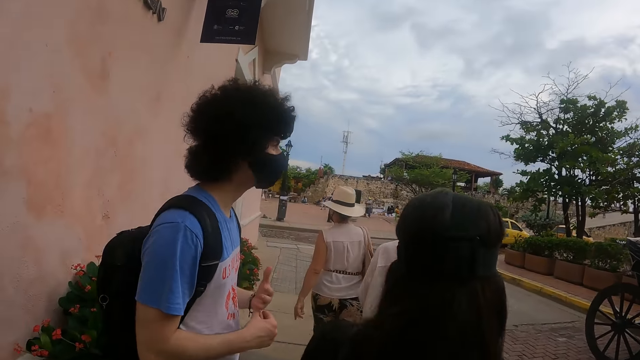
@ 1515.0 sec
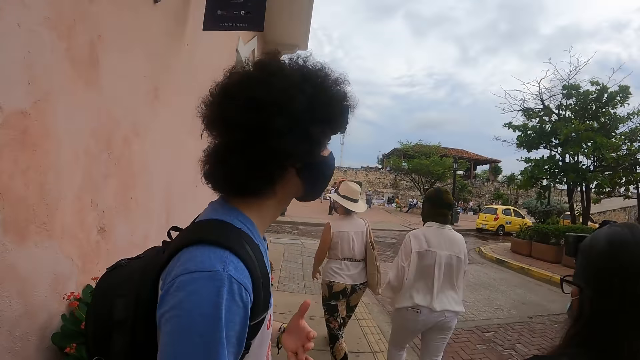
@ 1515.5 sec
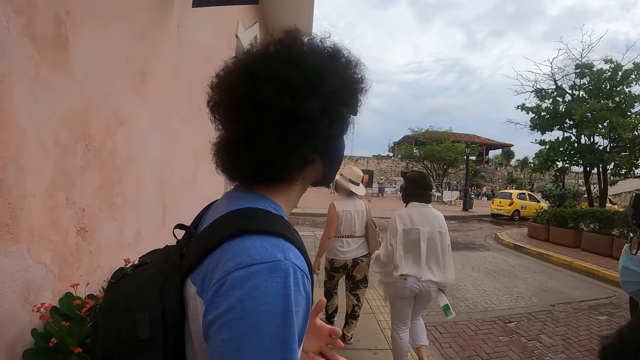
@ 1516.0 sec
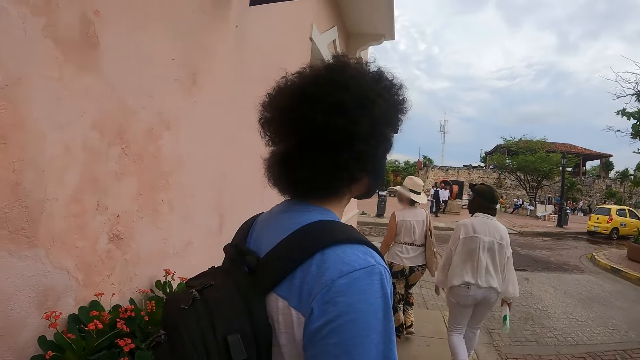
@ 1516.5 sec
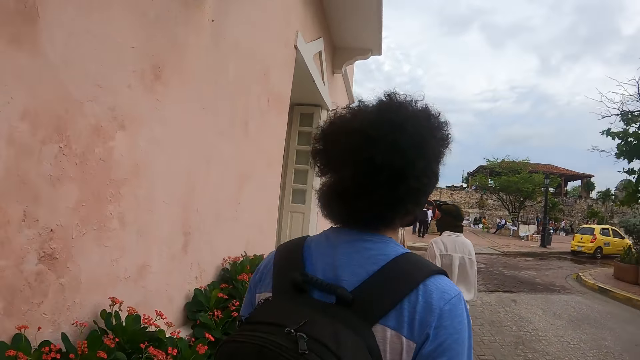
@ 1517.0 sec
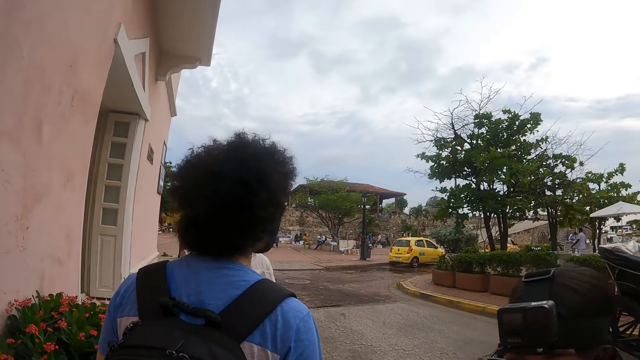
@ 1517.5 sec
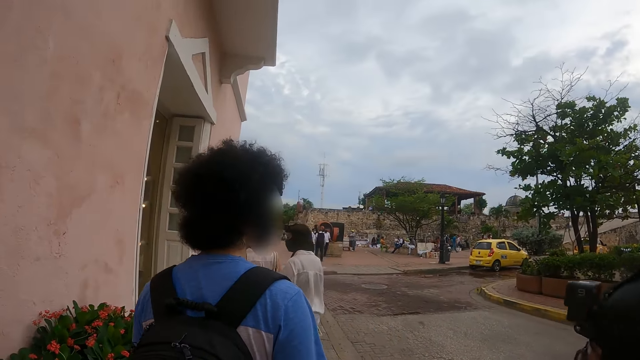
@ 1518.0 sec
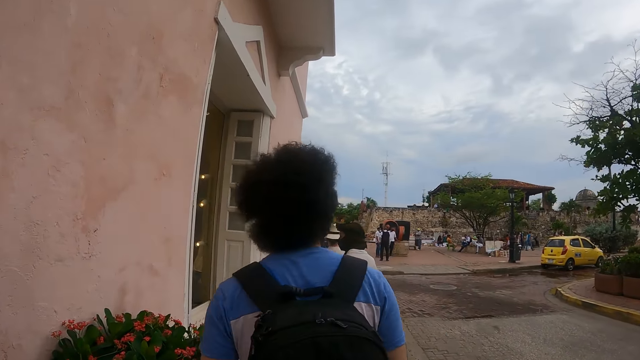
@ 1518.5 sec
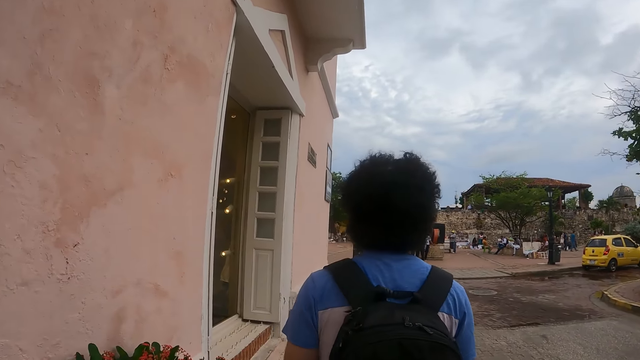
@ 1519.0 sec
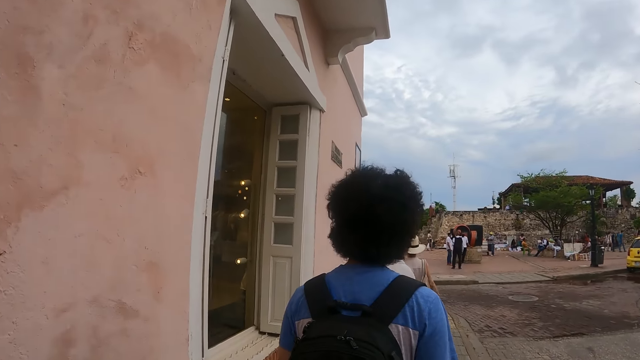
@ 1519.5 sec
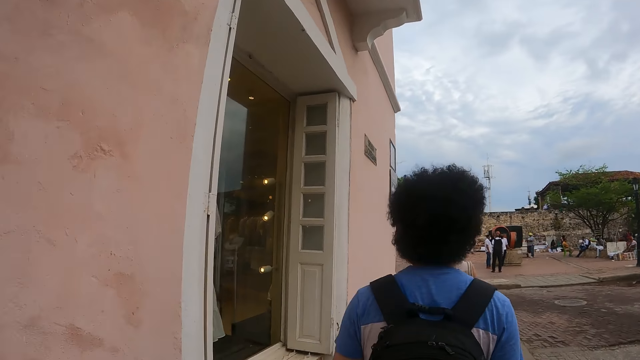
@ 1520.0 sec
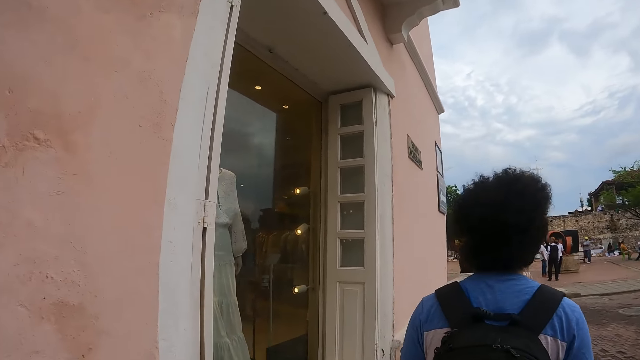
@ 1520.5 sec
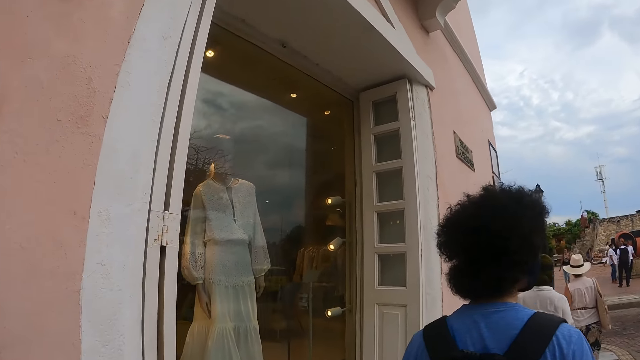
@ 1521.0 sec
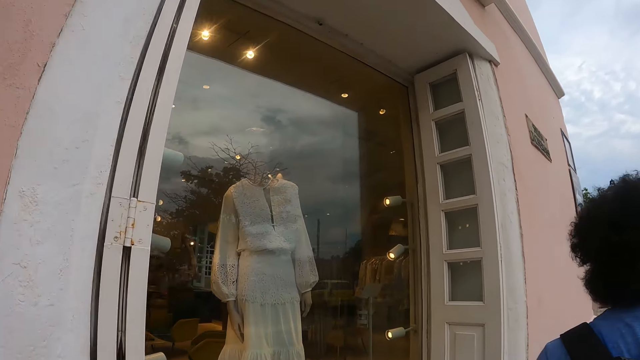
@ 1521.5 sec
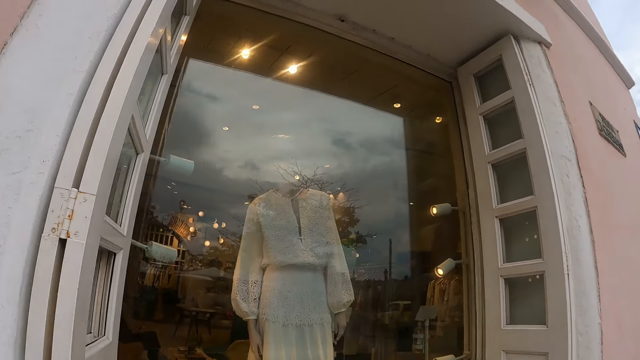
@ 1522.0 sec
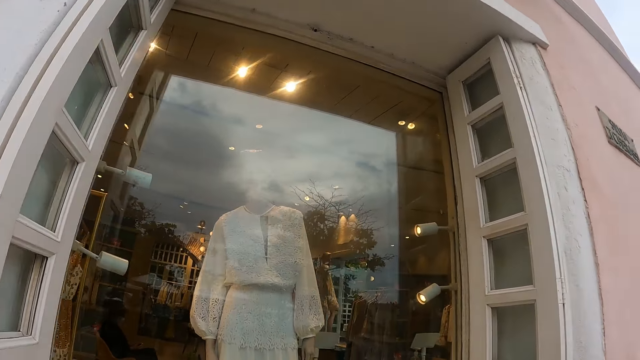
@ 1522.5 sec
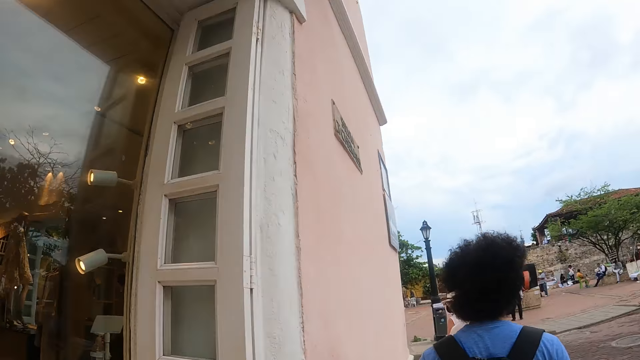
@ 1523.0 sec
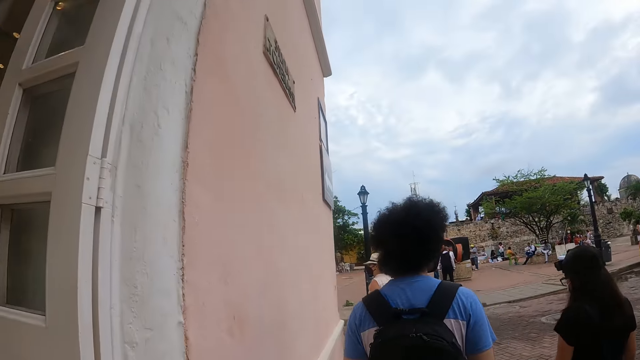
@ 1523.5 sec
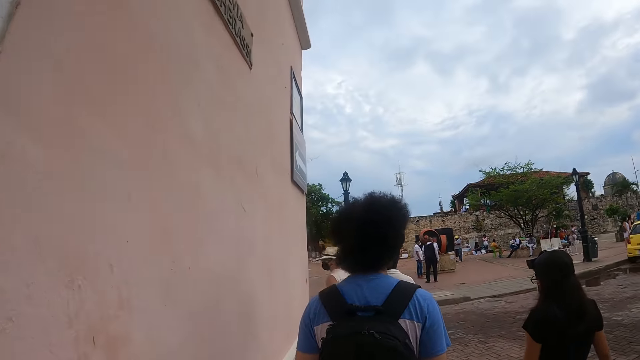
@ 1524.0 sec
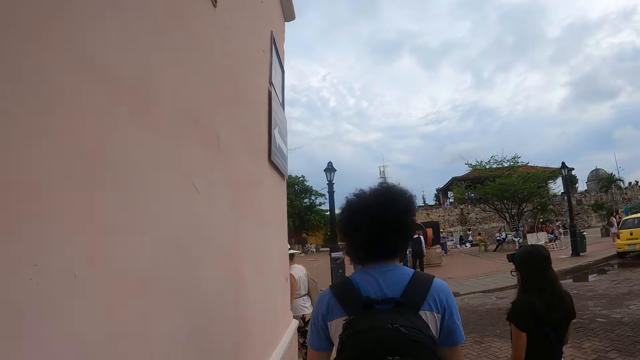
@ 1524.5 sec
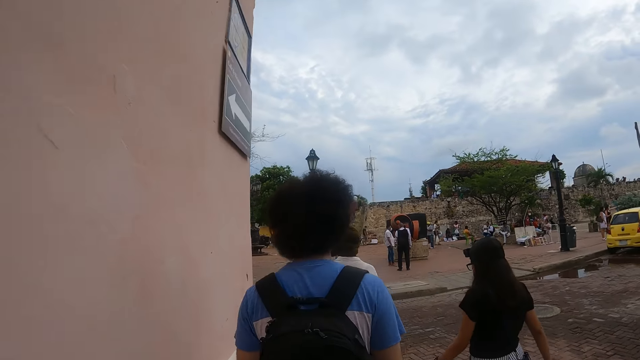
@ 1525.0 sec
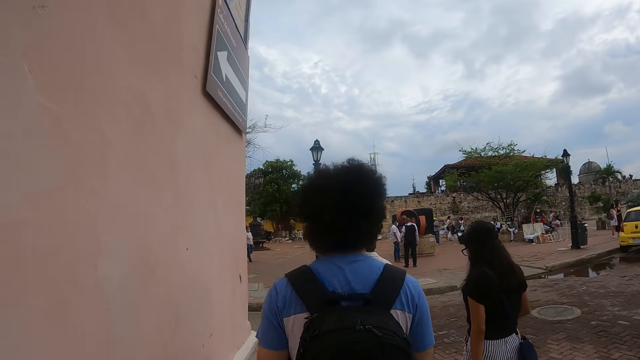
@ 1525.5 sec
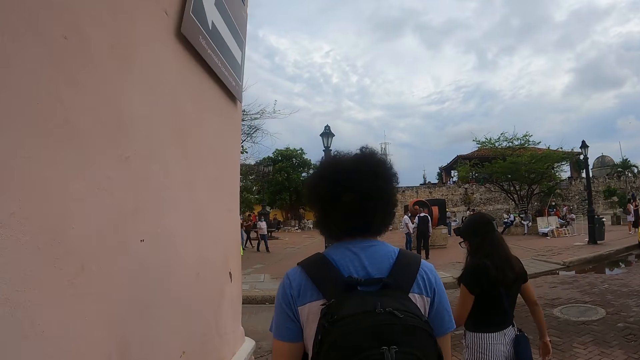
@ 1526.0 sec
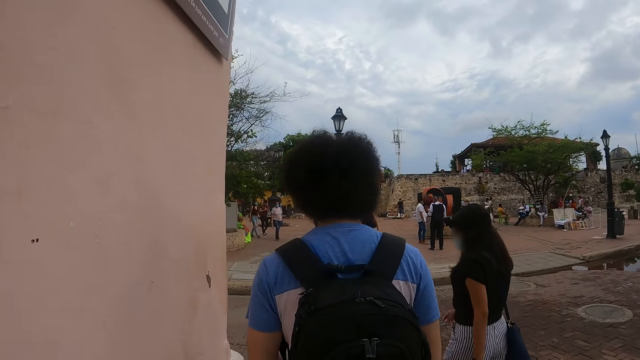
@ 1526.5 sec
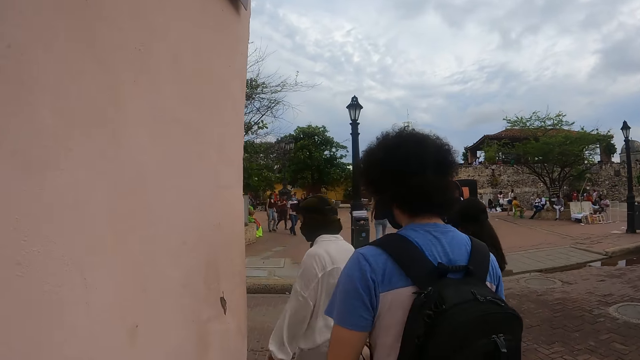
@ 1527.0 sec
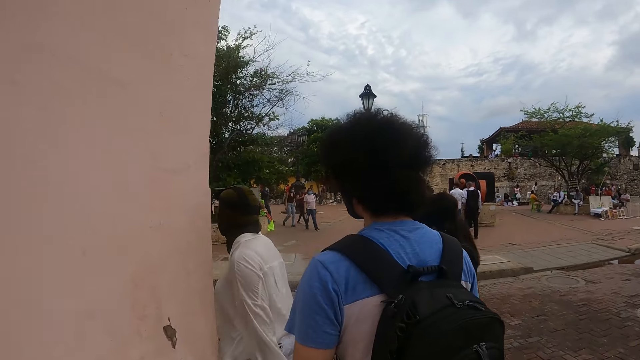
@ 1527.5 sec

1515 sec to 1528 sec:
The camera wearer walks on the sidewalk. They look at a store. They walk ahead.

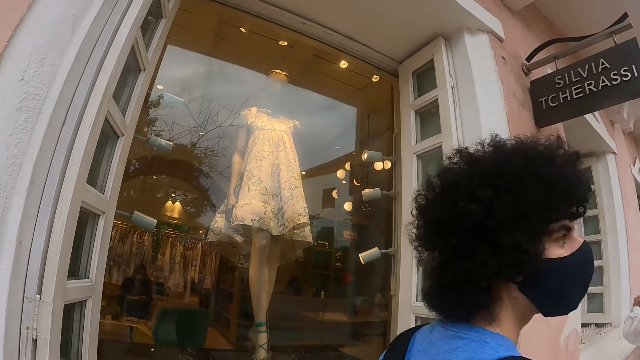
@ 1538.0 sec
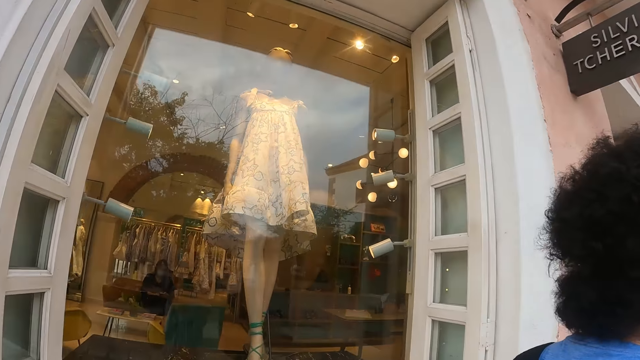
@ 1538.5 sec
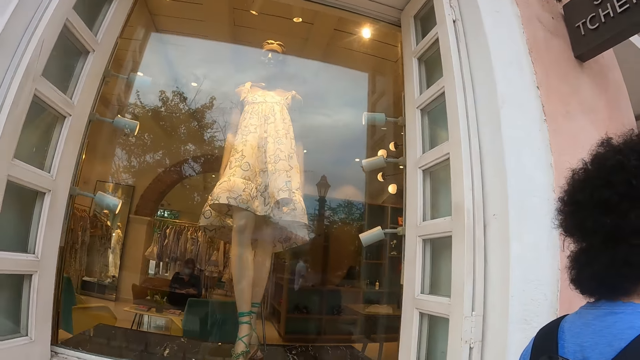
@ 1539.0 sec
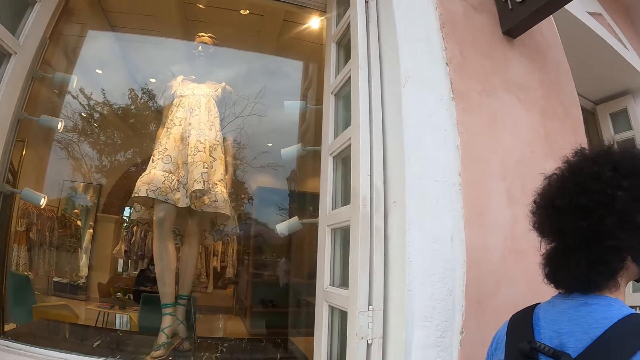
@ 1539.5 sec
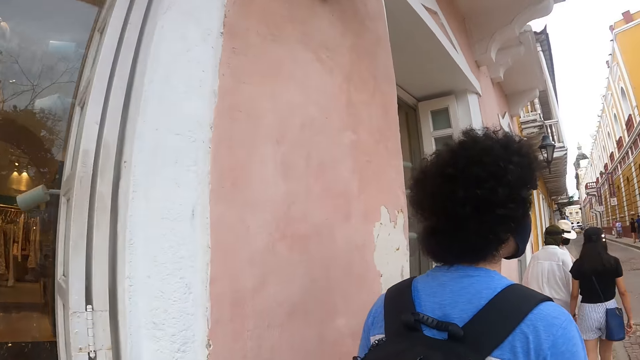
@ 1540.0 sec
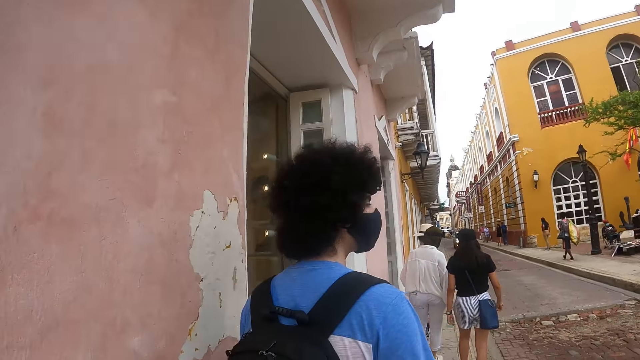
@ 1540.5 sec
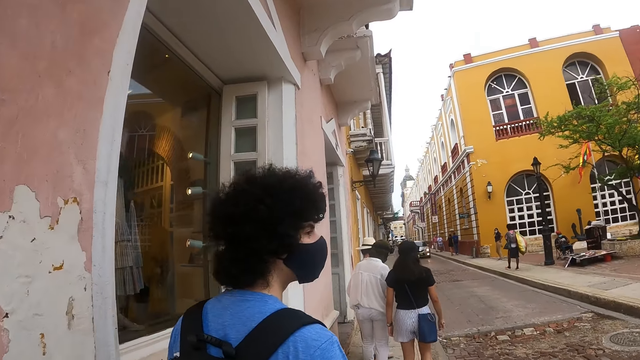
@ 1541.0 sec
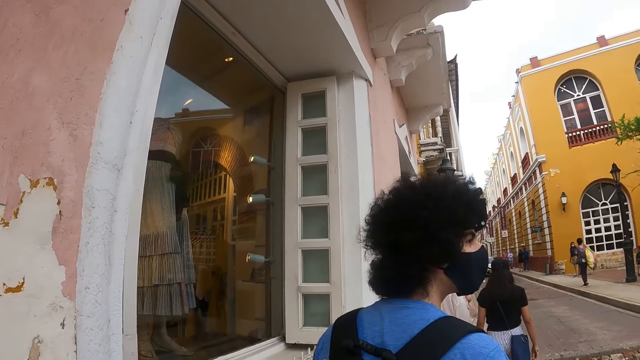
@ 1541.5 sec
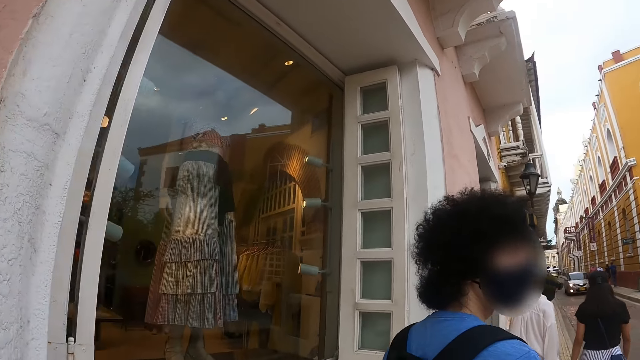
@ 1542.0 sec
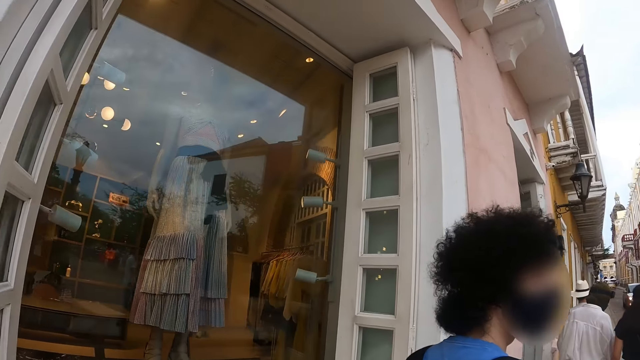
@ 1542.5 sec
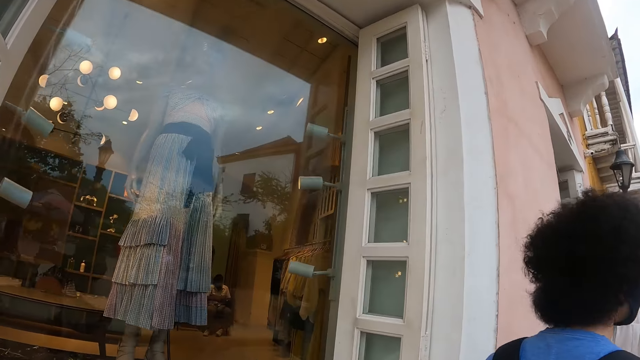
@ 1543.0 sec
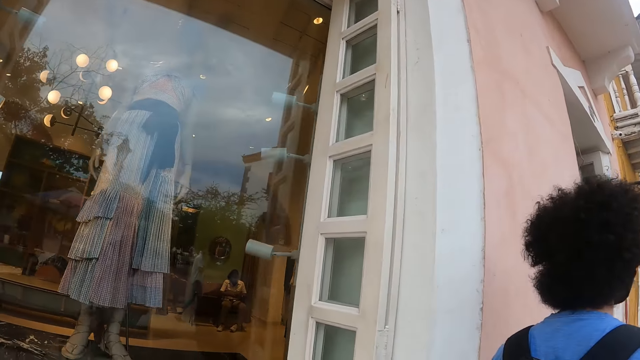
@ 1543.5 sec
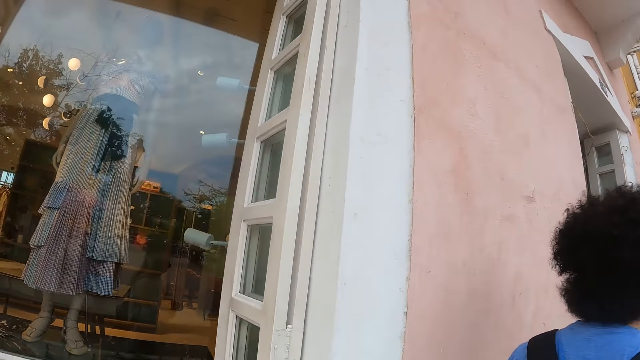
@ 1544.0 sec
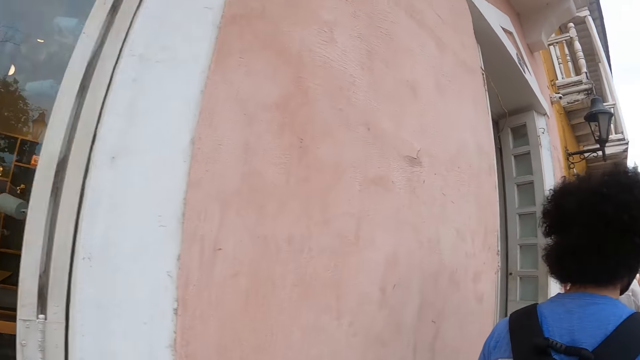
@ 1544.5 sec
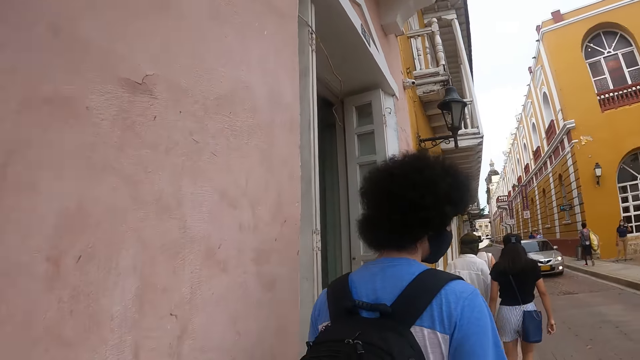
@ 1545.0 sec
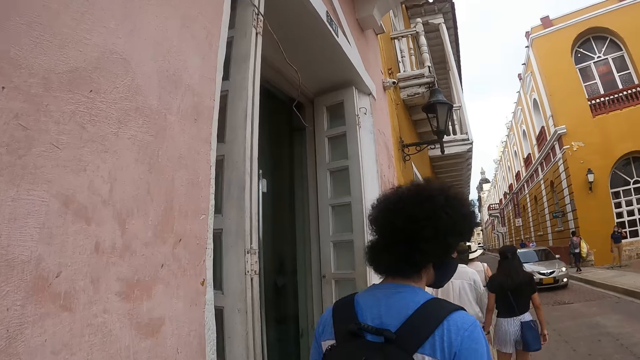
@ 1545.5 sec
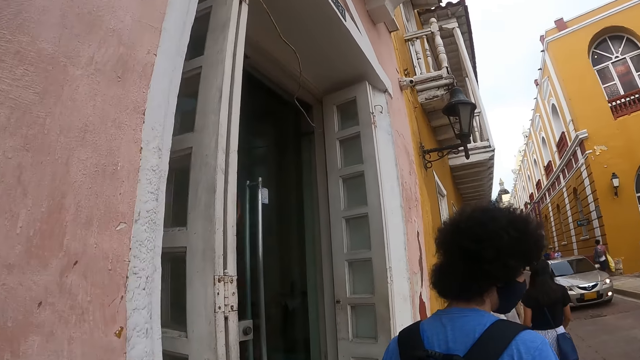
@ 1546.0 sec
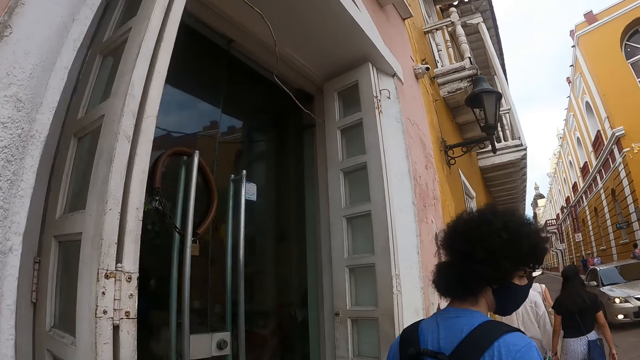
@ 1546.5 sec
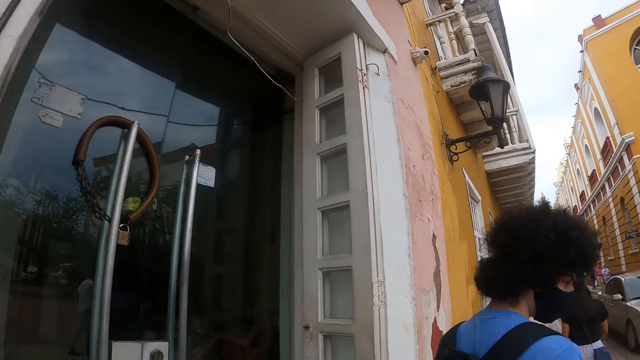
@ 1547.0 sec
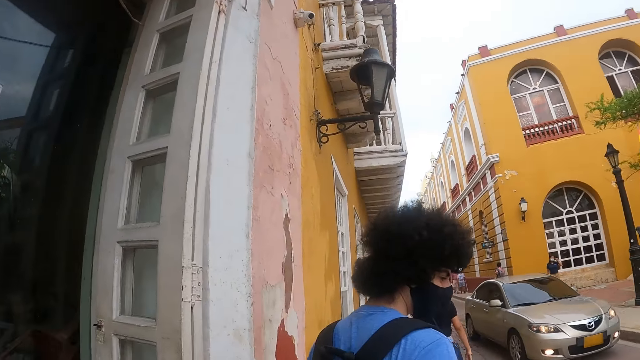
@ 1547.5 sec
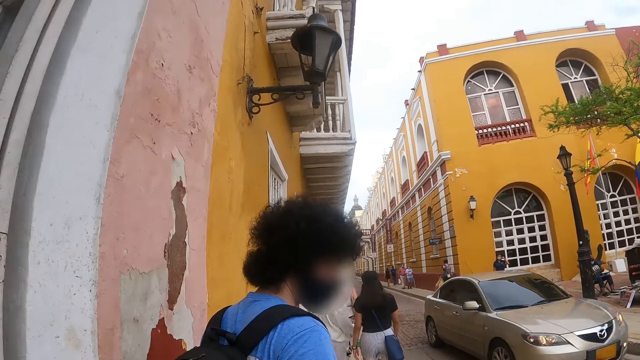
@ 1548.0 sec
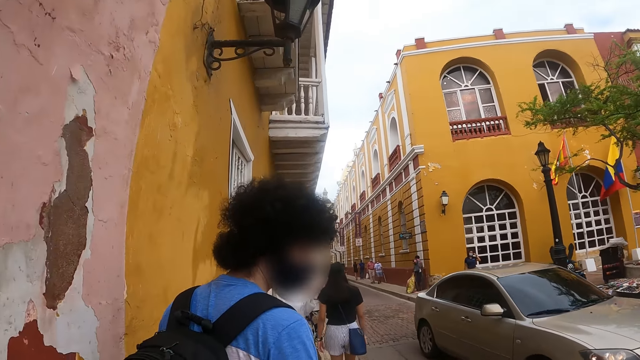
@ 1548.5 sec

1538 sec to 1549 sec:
The camera wearer looks at a store. They walk ahead. They look at the store. They walk ahead.
